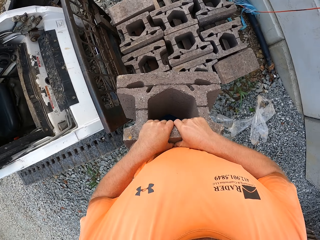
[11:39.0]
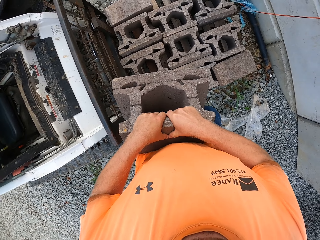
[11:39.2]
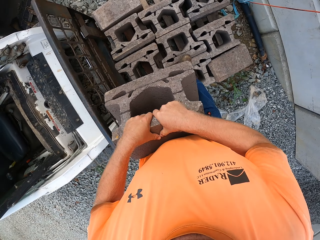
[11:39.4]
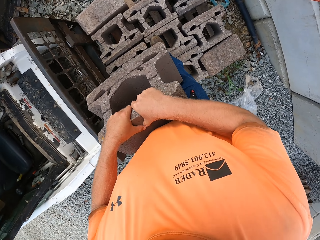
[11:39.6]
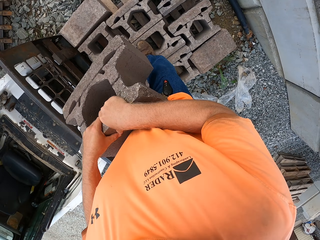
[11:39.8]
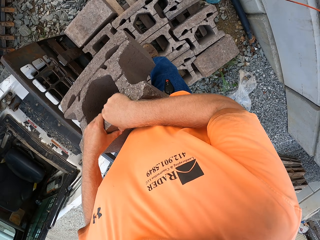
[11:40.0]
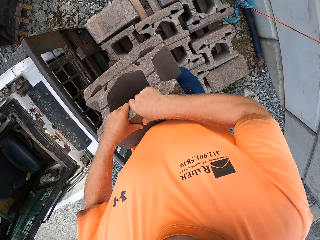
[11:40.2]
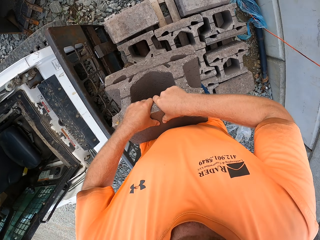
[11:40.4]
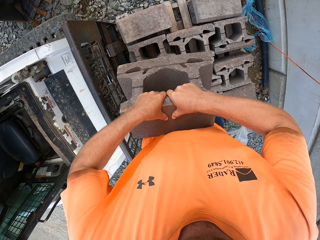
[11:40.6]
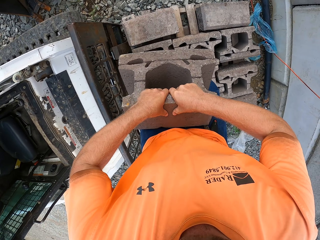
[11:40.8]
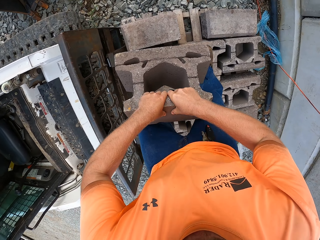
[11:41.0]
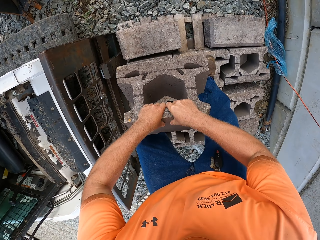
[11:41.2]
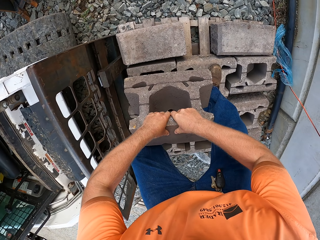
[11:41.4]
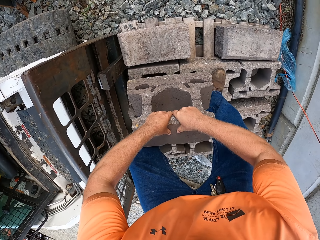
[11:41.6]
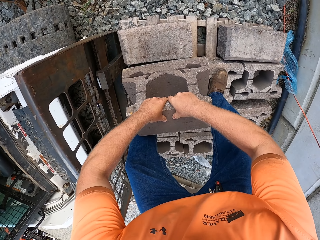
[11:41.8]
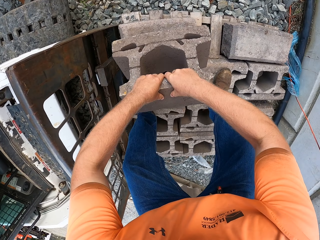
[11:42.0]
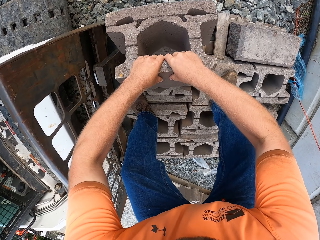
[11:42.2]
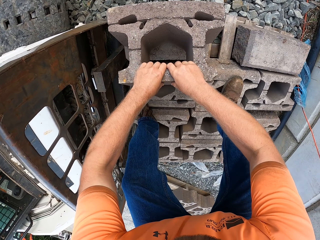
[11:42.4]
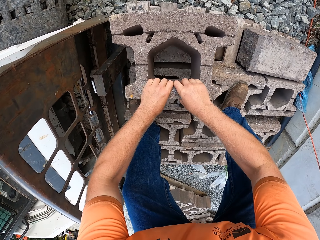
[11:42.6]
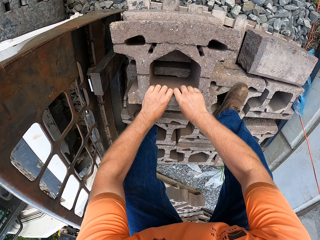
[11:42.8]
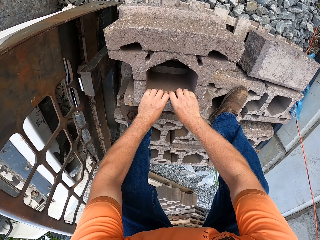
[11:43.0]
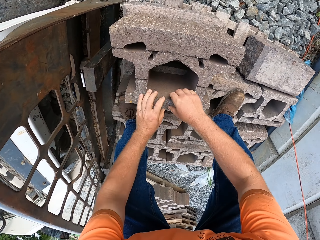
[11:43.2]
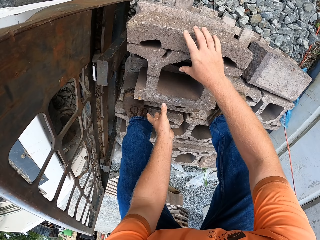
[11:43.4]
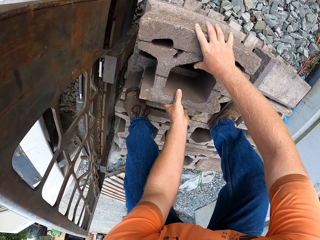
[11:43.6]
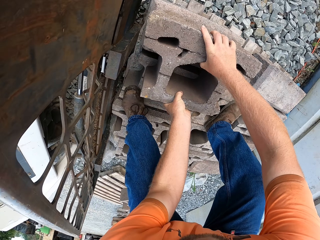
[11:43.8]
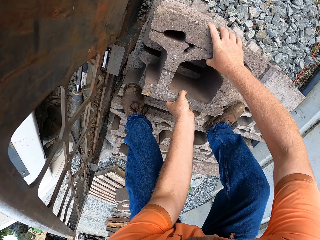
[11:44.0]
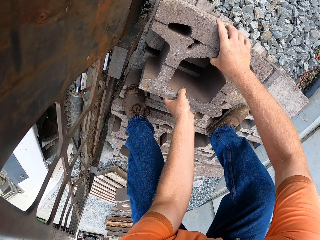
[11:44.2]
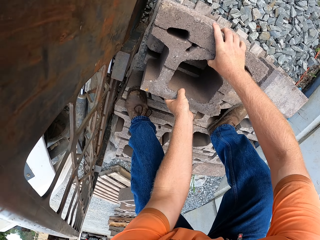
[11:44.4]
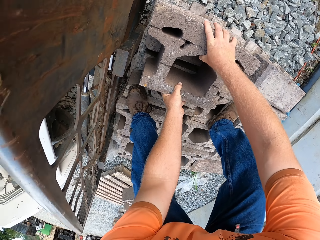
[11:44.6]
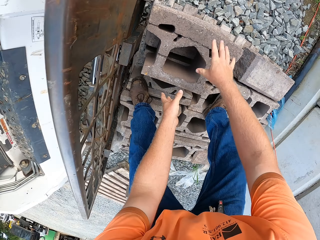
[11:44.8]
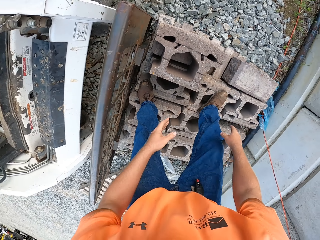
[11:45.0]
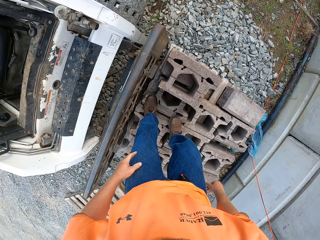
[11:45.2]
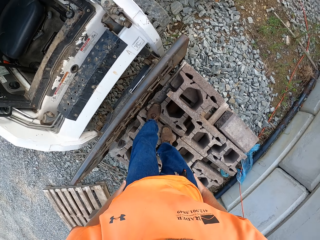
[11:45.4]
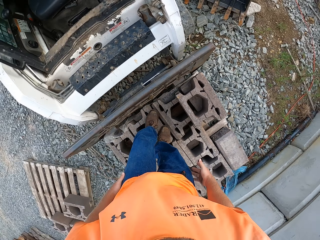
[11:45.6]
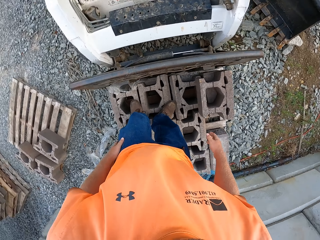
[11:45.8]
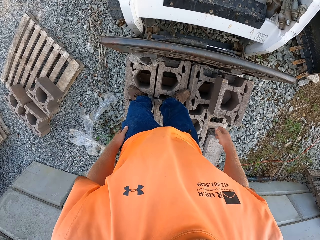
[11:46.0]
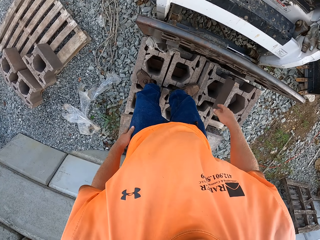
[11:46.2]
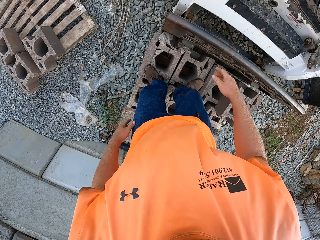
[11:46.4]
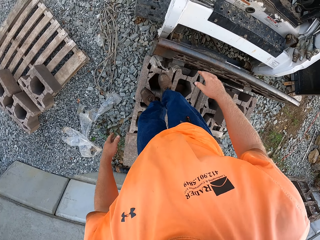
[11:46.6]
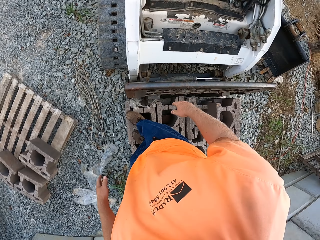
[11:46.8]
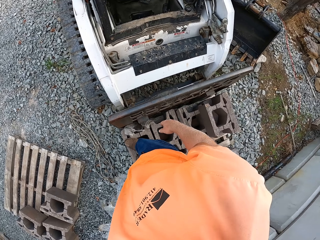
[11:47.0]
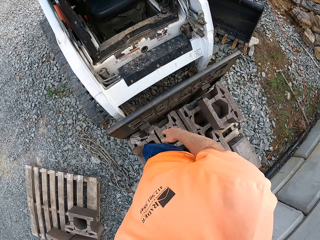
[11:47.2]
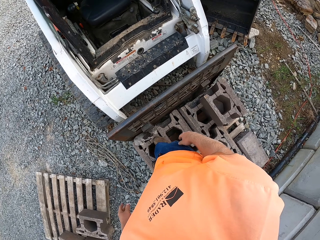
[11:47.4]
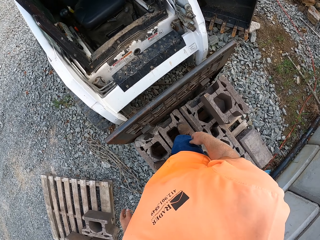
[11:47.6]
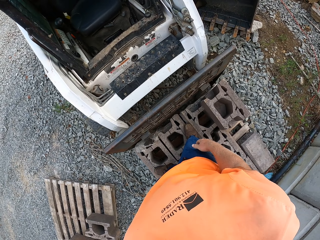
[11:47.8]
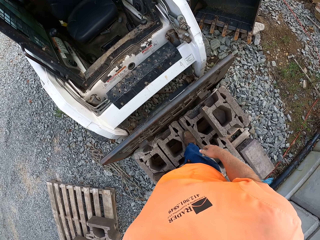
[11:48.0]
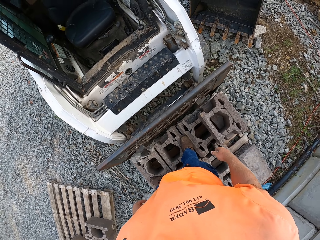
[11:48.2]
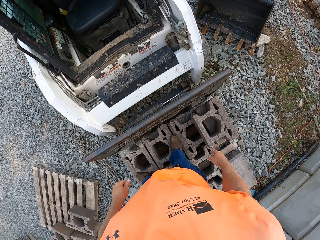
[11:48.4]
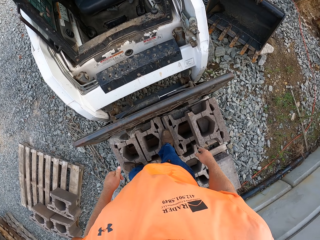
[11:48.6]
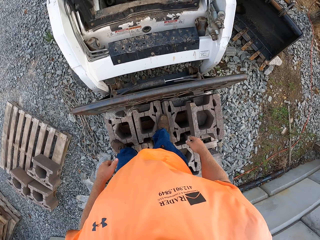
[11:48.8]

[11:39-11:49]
The camera wearer places his left leg on the blocks. He places his right leg on the blocks. He places the block in his hands on the blocks. He adjusts the block on the blocks with both hands. He walks around the site.

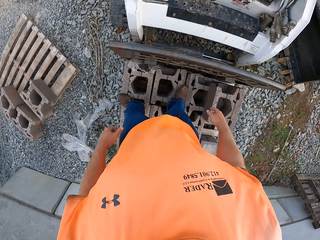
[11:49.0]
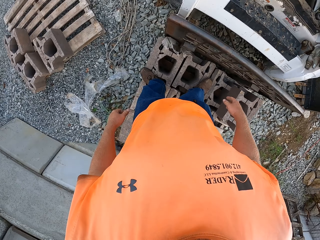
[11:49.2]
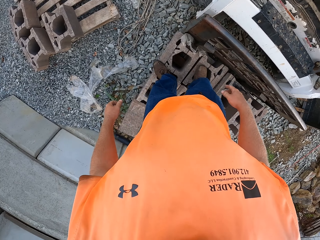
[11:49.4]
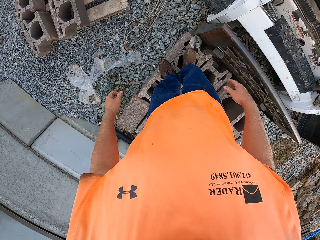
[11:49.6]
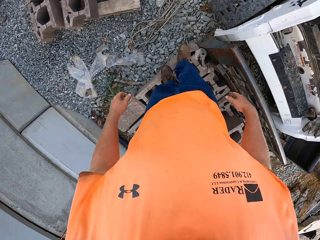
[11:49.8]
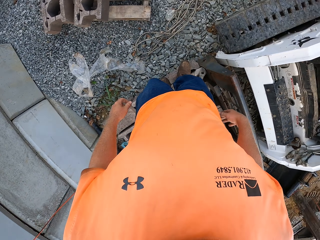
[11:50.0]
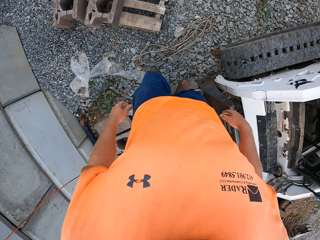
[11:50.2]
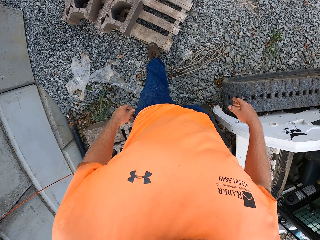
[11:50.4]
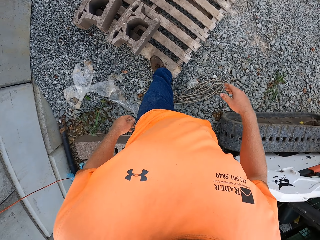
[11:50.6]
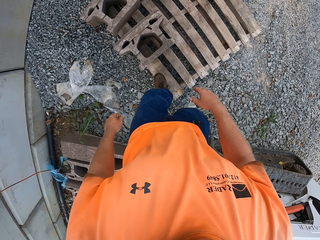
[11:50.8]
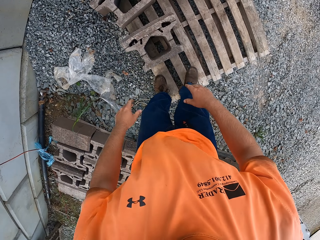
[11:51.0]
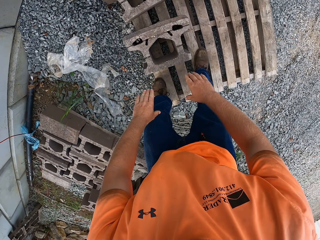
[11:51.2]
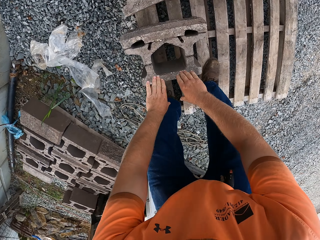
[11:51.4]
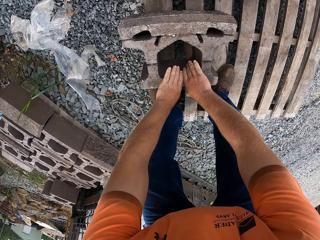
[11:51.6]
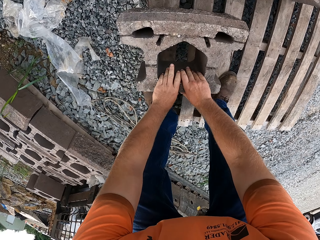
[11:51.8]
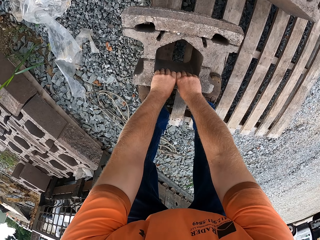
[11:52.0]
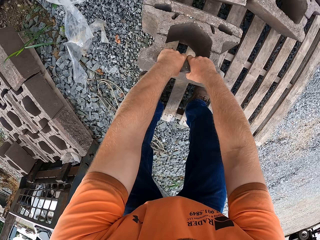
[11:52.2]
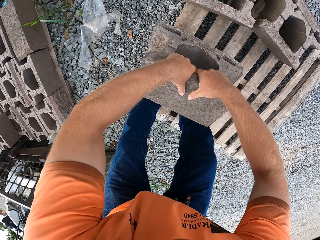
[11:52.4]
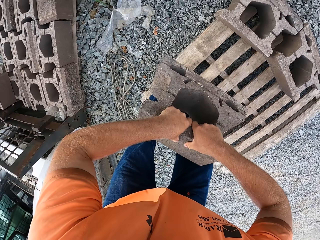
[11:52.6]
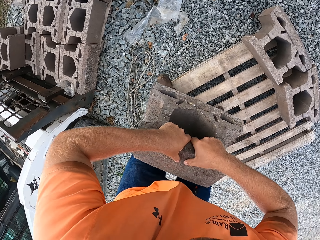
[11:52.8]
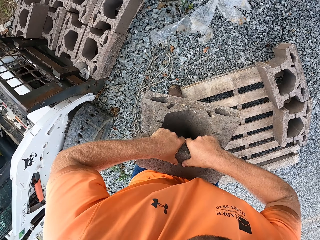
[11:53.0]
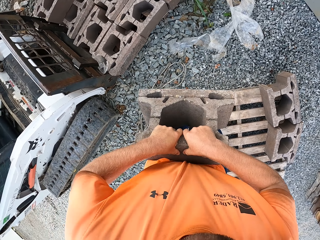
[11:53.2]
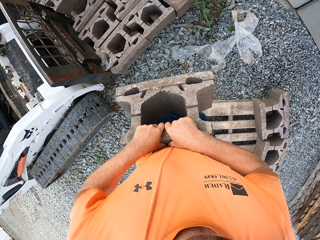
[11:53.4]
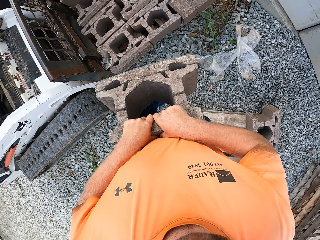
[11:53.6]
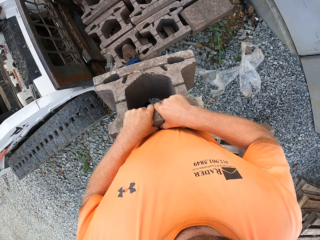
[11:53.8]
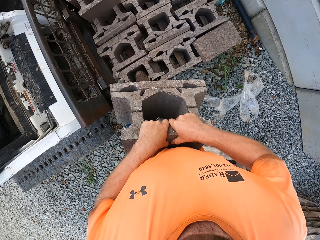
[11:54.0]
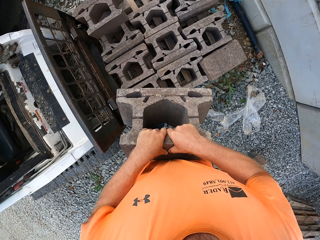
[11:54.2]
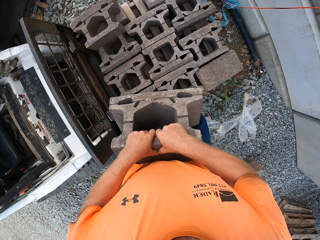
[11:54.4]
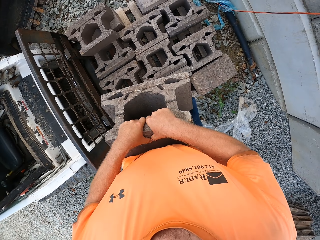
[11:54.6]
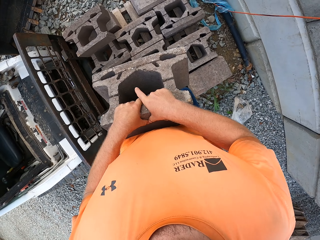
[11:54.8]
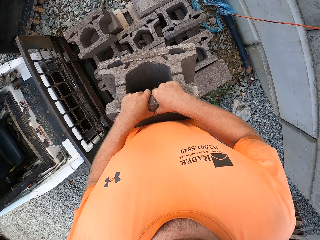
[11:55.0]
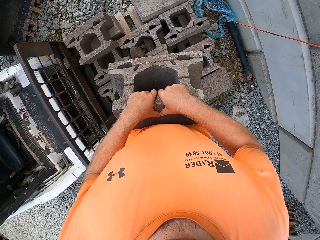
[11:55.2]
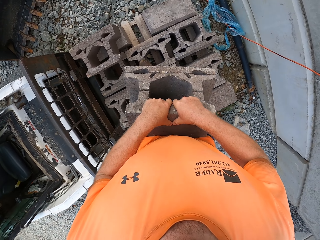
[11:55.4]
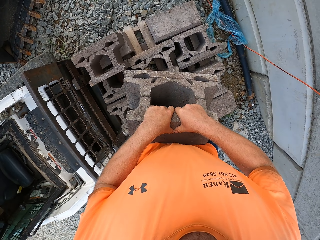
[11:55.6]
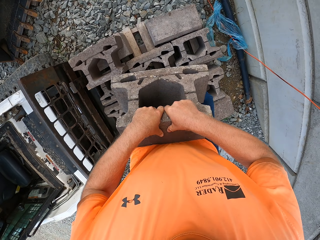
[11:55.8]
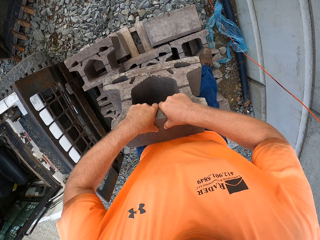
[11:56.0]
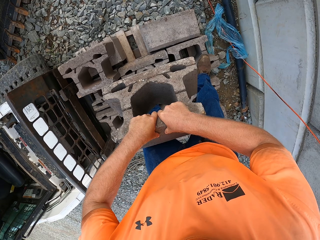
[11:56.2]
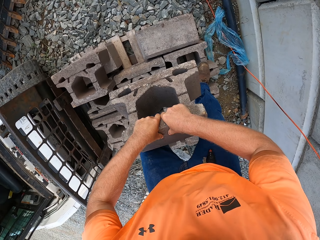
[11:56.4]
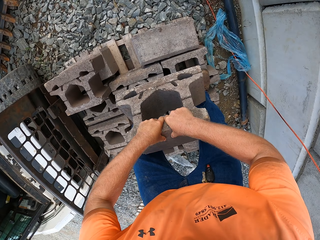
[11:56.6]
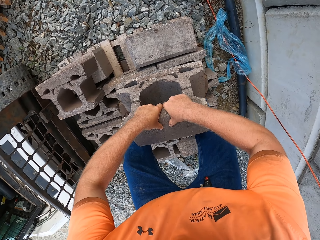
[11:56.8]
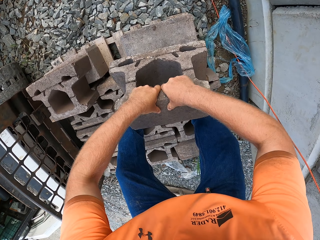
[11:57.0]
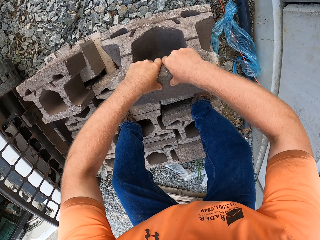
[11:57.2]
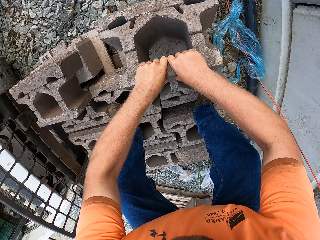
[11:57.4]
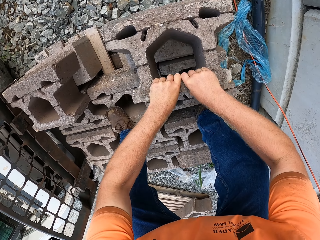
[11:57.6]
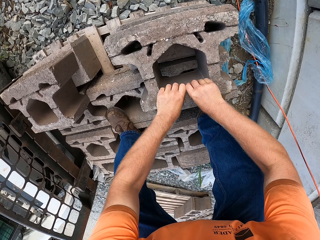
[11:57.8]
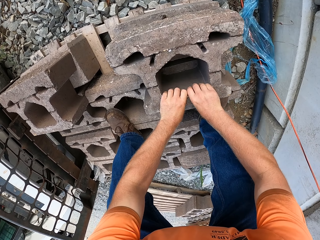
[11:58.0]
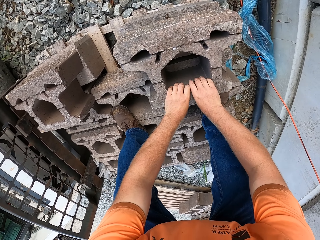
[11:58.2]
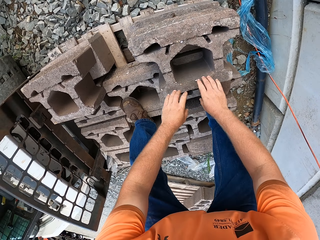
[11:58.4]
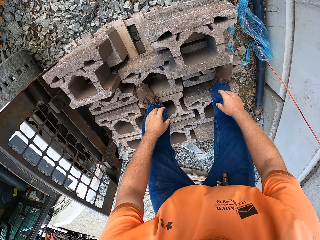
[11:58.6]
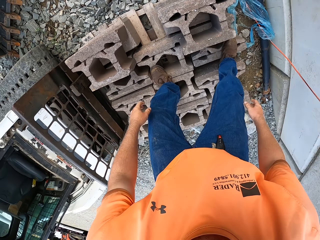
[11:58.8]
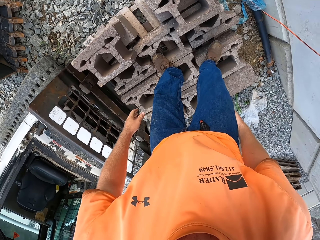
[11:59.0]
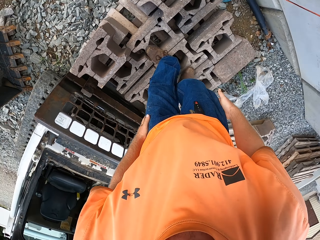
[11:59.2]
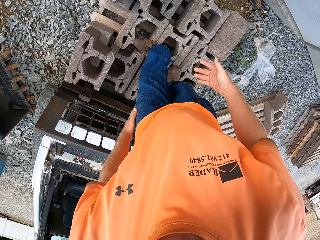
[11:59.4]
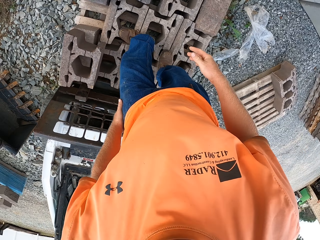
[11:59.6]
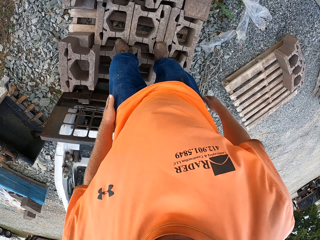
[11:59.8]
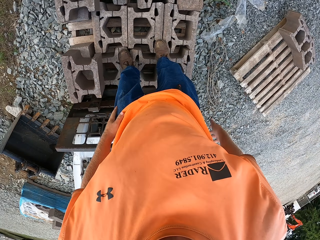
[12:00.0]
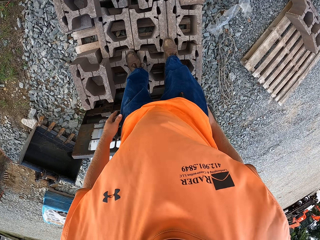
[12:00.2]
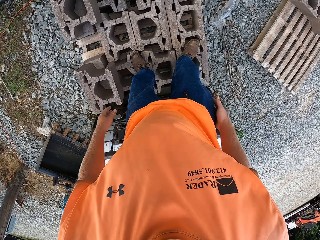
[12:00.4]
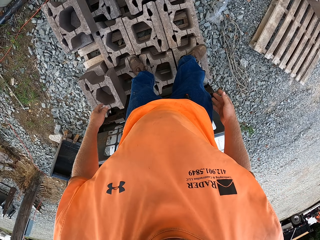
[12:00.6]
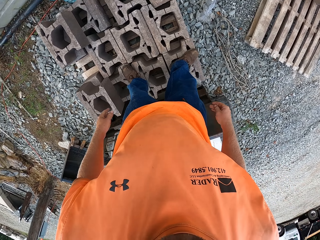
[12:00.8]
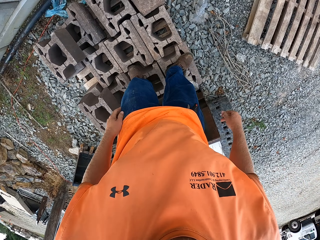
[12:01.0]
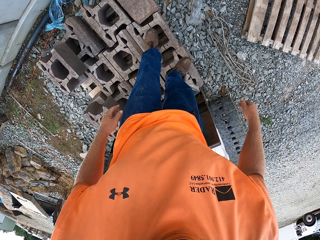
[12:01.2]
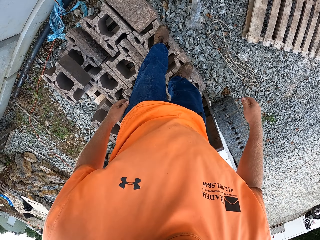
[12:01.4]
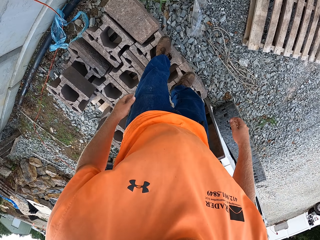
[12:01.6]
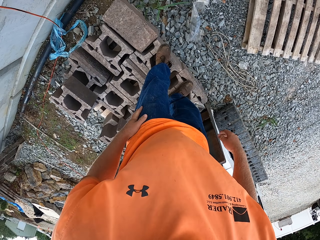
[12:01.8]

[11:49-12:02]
The camera wearer places his left leg on the pallet from the blocks. He places his right leg on the pallet from the blocks. He carries a block or brick from the pallet with both hands. He picks up the brick. He places his left leg on the blocks. He walks around the site. He places his right leg on the blocks. He places the block in his hands on the blocks. He wipes his hands on his pants.
